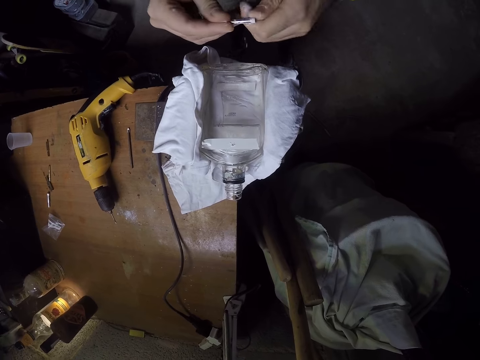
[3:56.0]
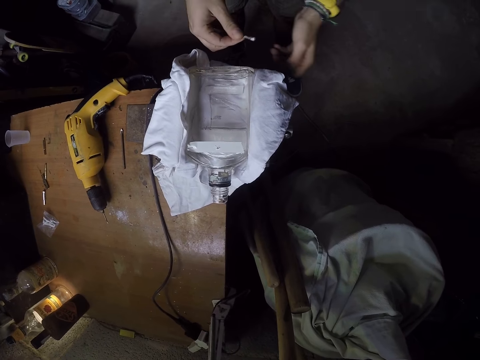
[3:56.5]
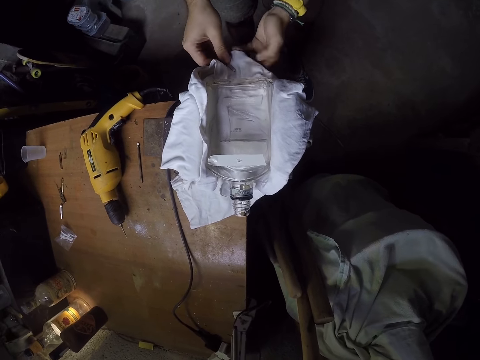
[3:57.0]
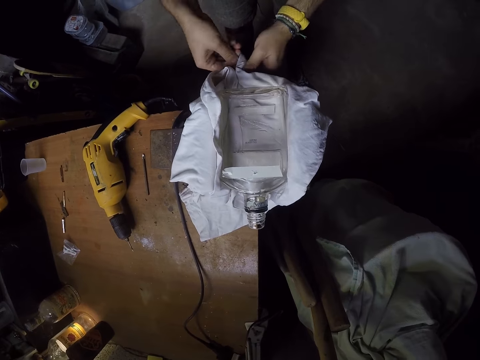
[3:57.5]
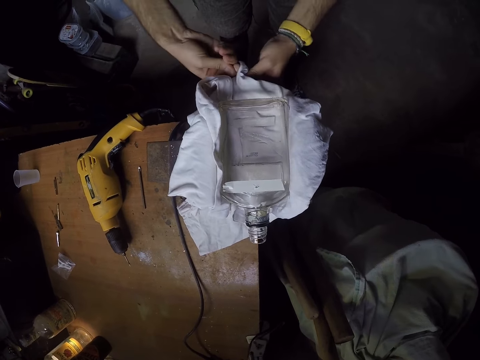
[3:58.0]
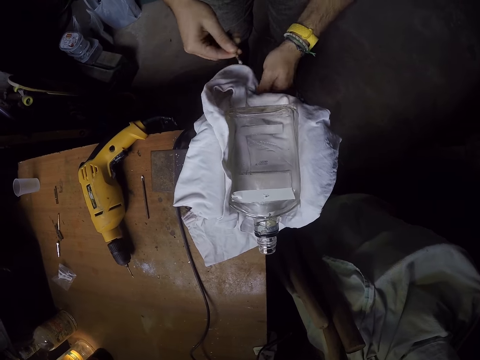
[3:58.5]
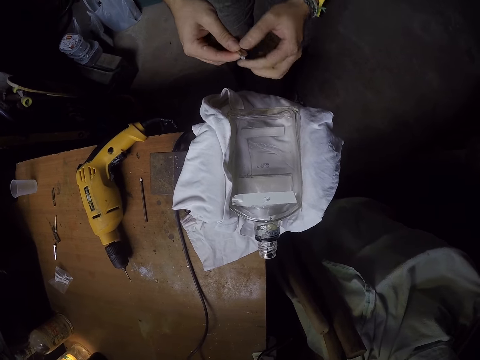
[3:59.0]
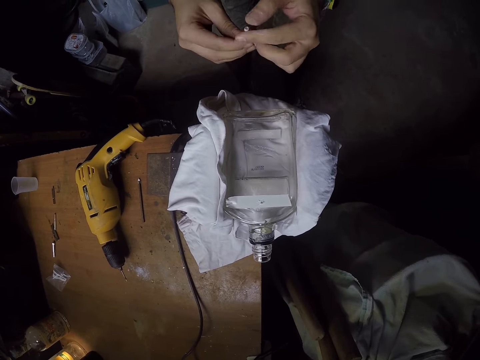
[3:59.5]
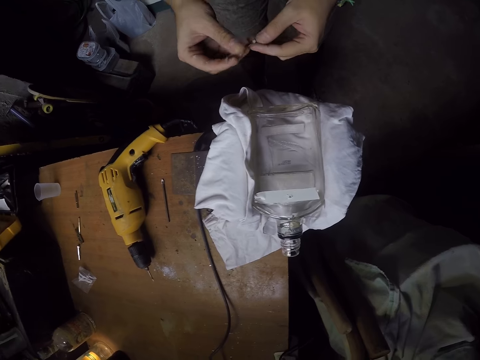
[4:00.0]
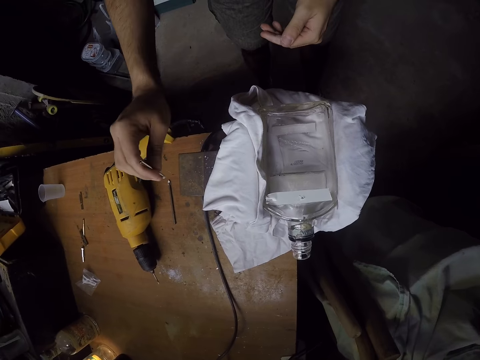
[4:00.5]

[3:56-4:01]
The camera wearer adjusts a nail or drill bit with both hands. He holds a part of the cloth with his left hand. He cleans the drill bit with the cloth in his left hand on the table. He holds the nail with both hands. He hits the drill bit on the bench vice with his right hand.

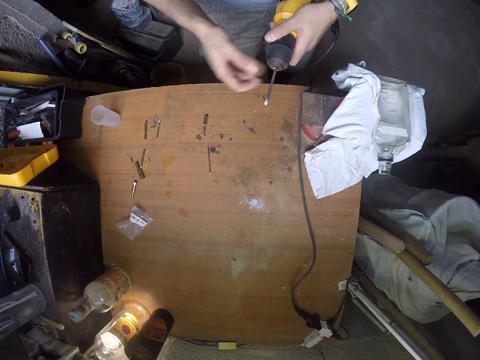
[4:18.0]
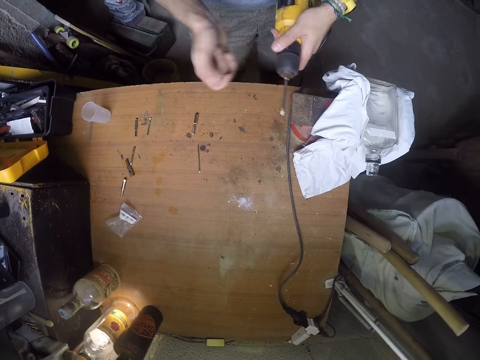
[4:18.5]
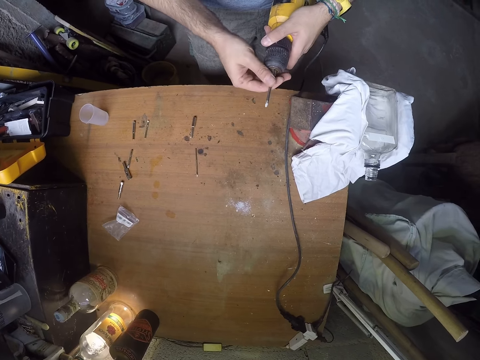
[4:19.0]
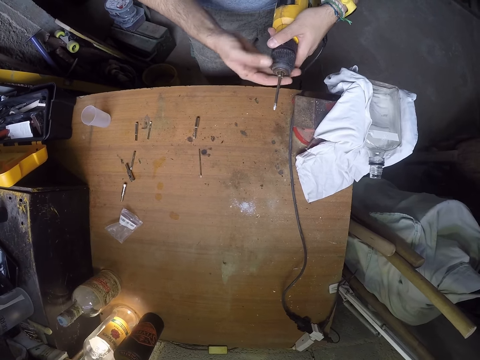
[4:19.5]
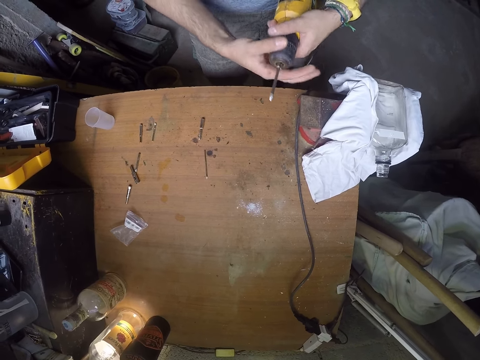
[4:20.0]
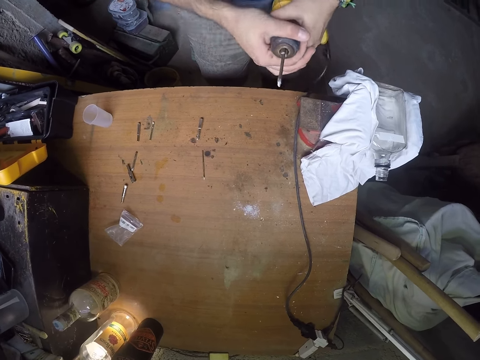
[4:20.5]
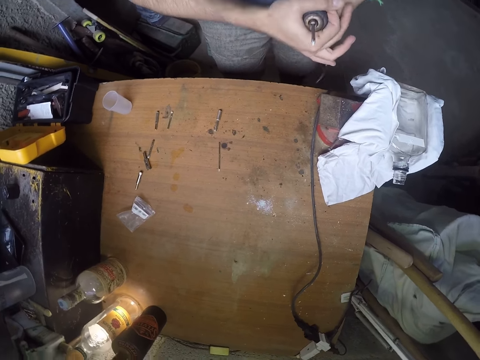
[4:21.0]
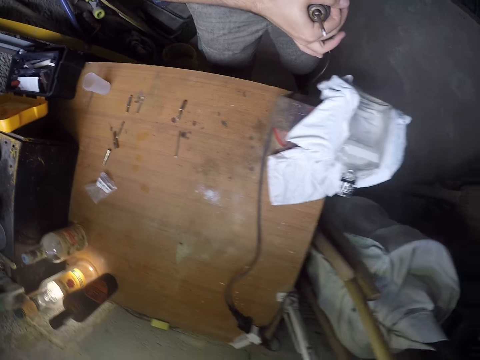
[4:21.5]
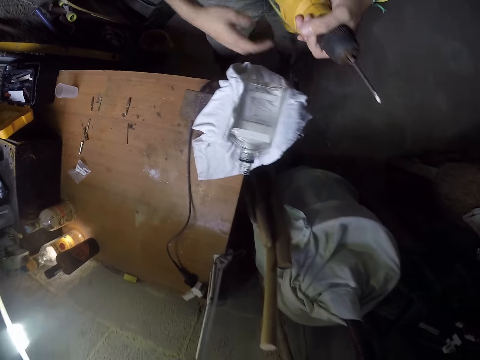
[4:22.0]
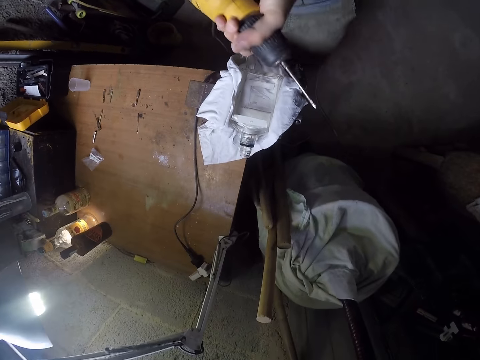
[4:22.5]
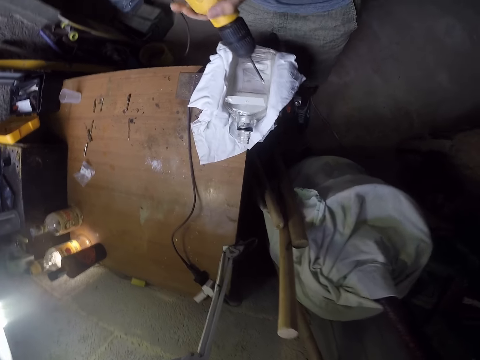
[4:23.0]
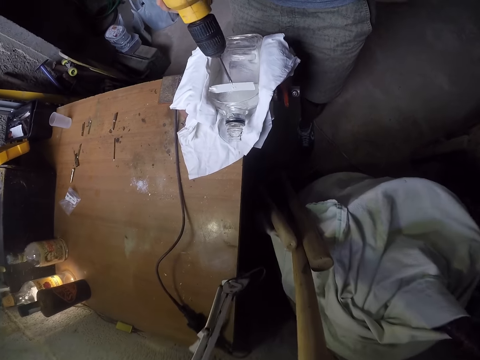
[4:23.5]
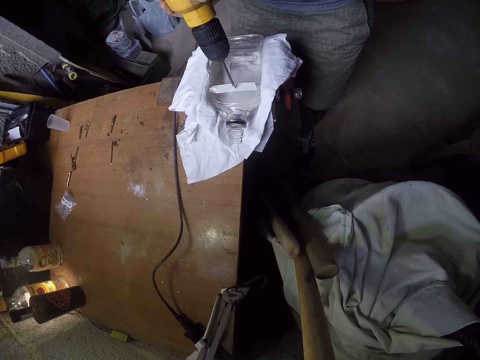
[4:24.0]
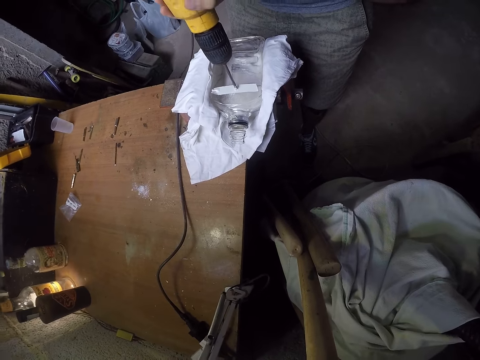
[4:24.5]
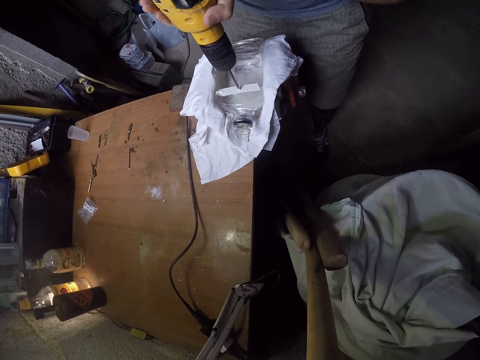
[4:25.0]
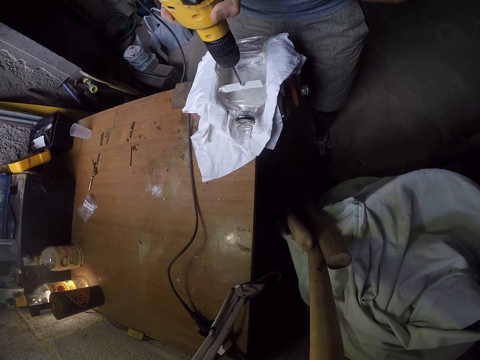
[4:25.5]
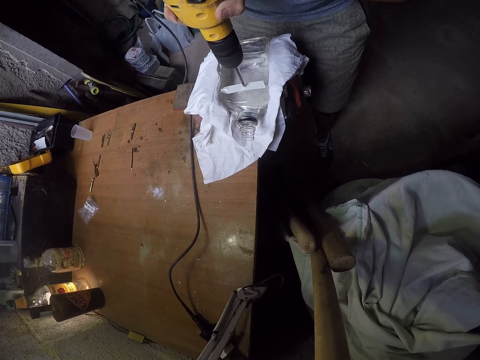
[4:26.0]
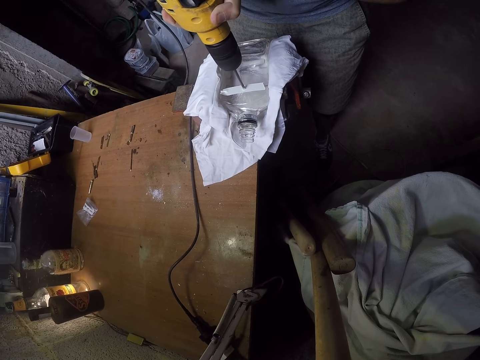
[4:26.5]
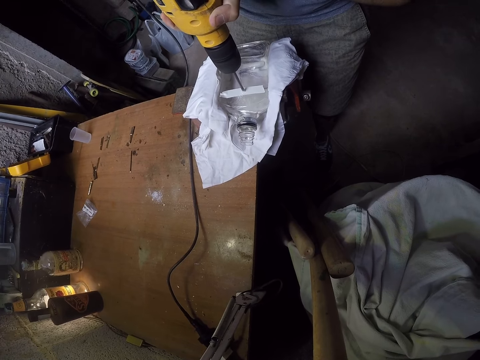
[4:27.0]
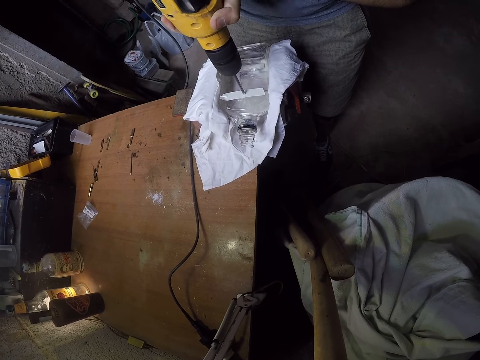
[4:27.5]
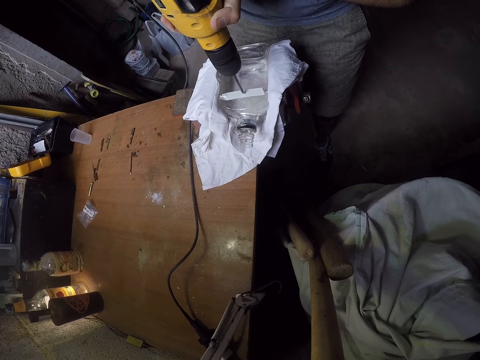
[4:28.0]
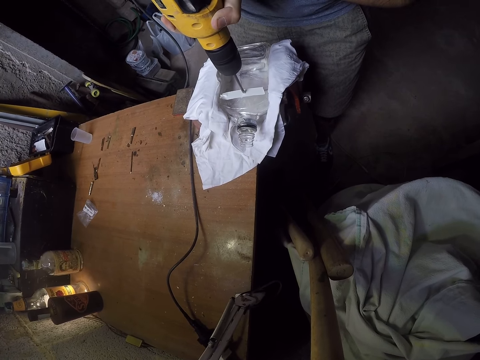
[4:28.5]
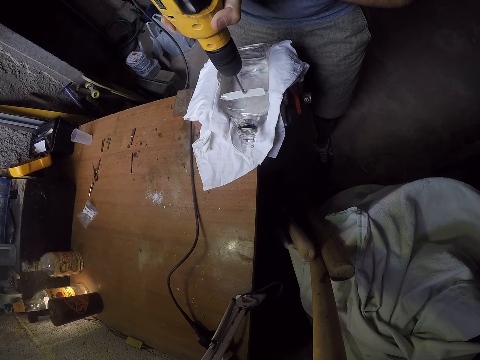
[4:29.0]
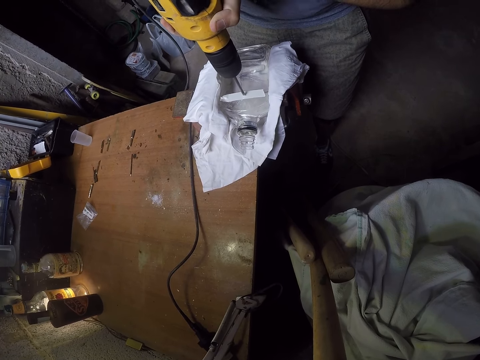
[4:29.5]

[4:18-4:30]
The camera wearer adjusts the drill bit or nail with his right hand. He holds the nail with the right hand. He tightens the drill chuck with his right hand. He holds a drill with both hands. He drills the glass bottle on the table with the power drill in both hands.

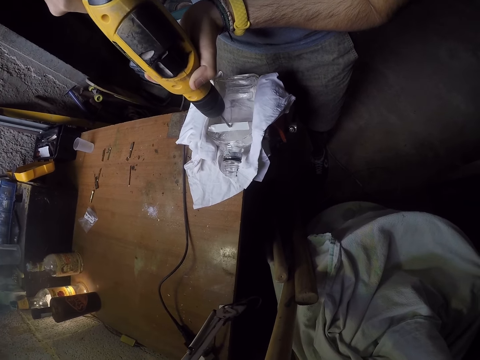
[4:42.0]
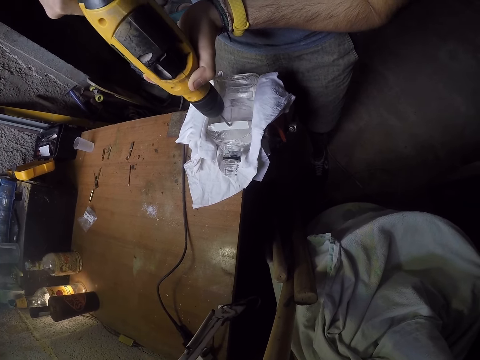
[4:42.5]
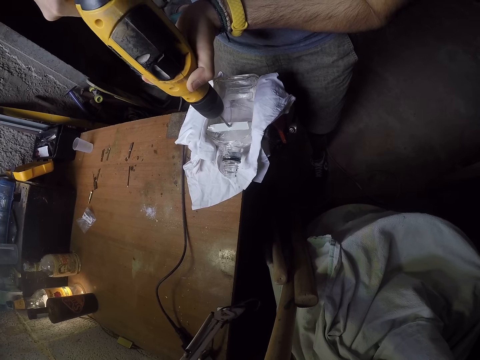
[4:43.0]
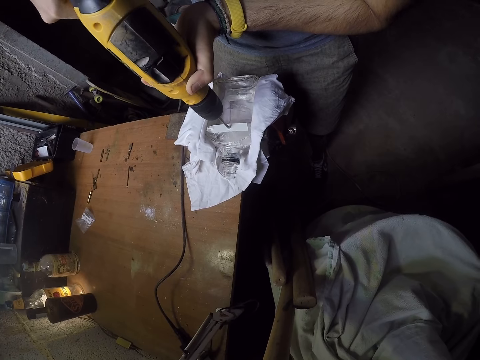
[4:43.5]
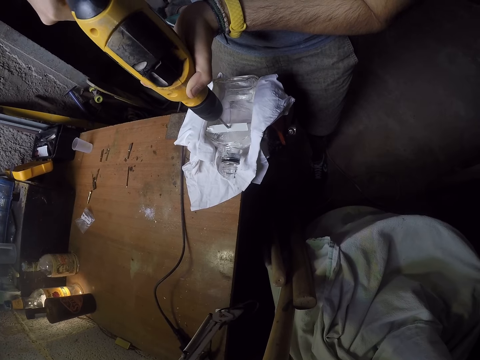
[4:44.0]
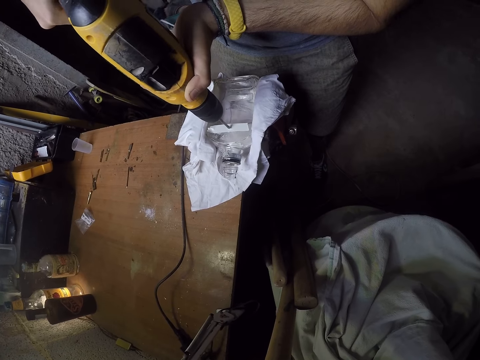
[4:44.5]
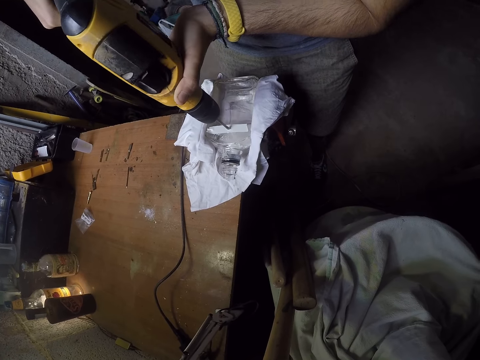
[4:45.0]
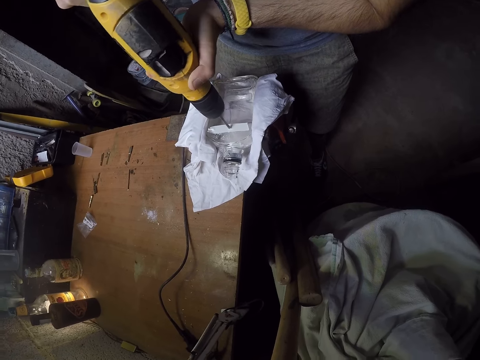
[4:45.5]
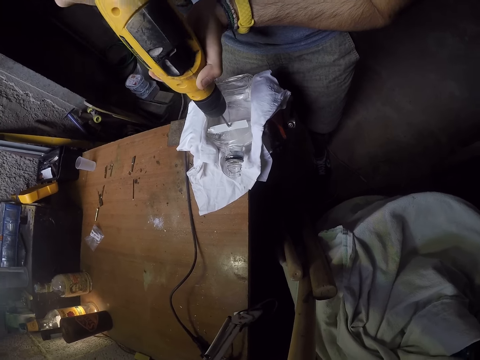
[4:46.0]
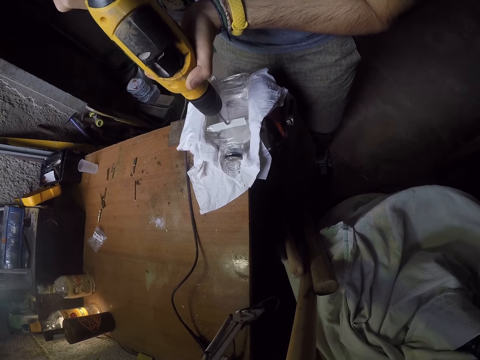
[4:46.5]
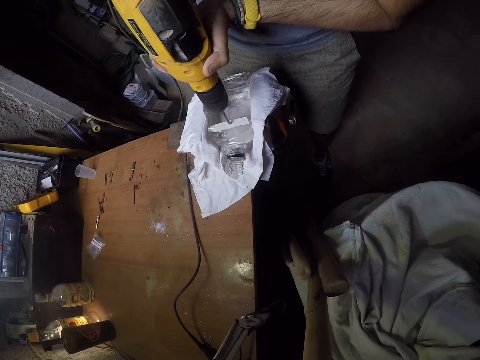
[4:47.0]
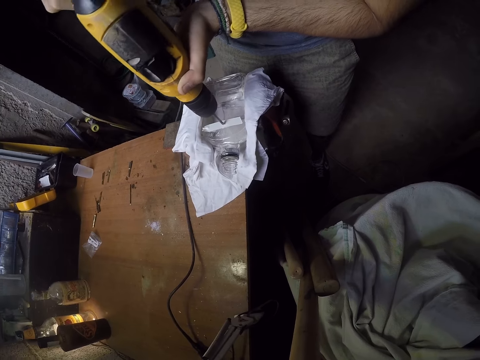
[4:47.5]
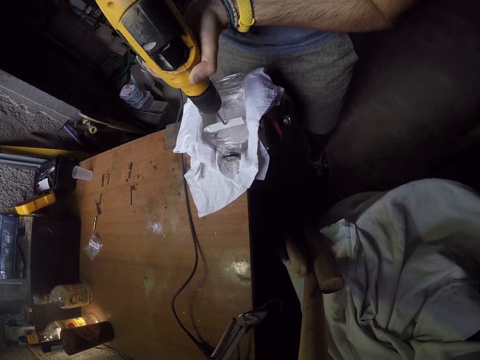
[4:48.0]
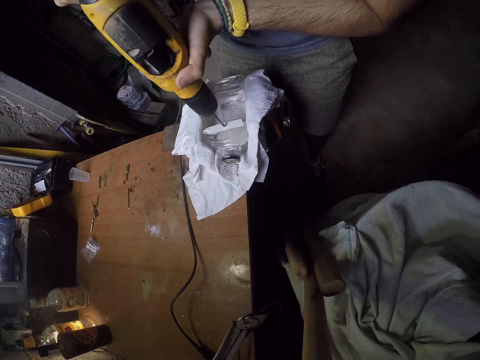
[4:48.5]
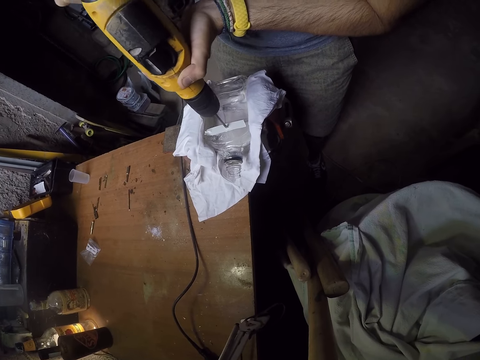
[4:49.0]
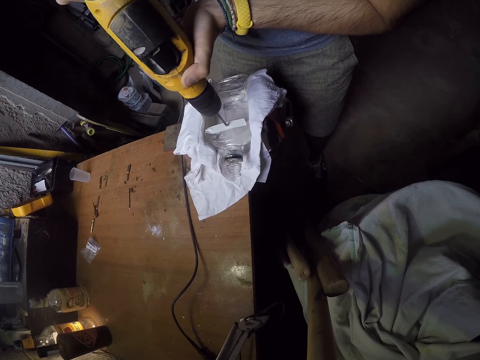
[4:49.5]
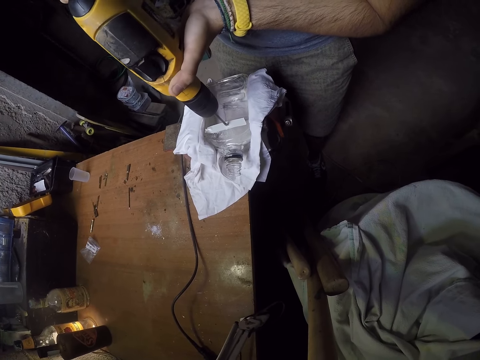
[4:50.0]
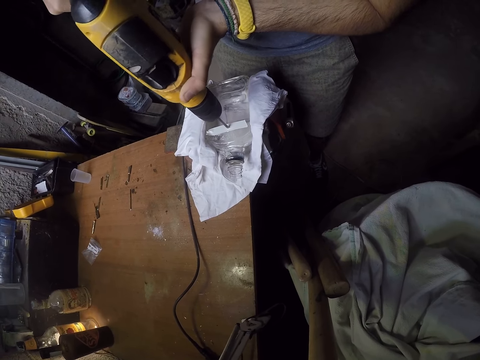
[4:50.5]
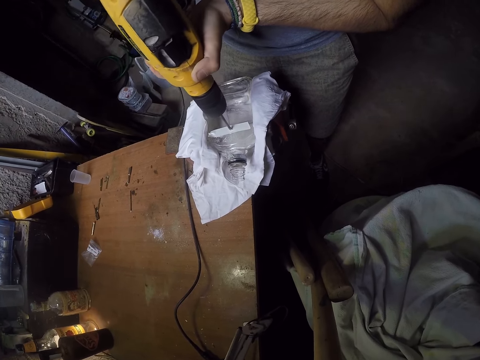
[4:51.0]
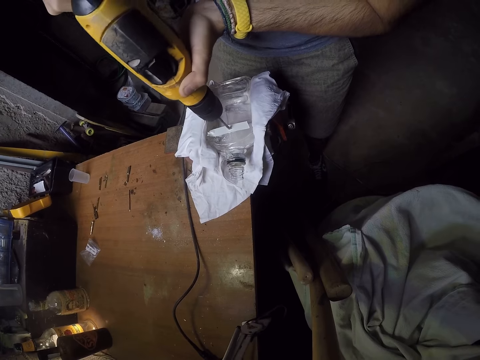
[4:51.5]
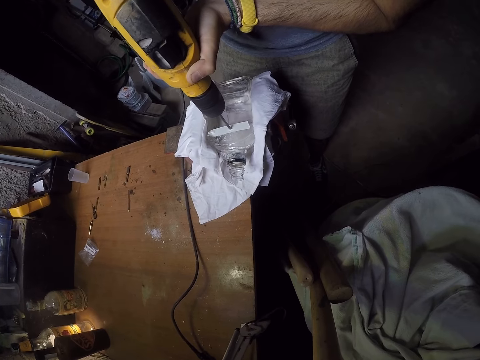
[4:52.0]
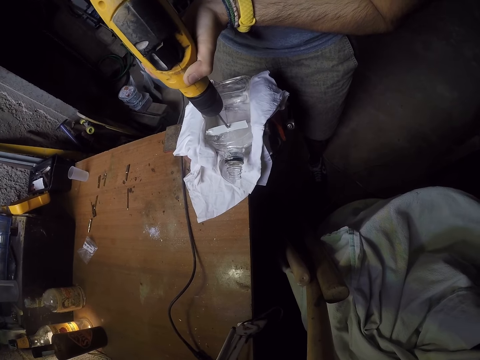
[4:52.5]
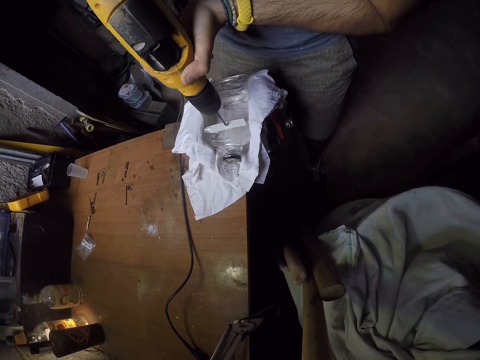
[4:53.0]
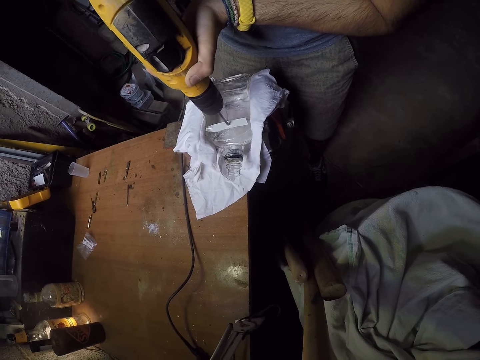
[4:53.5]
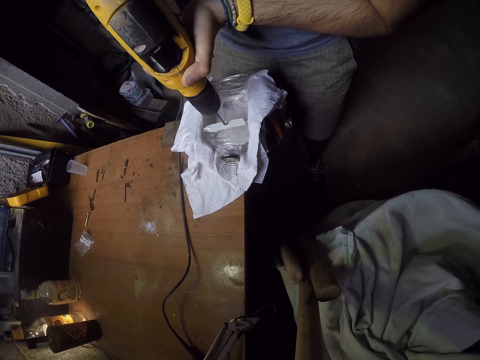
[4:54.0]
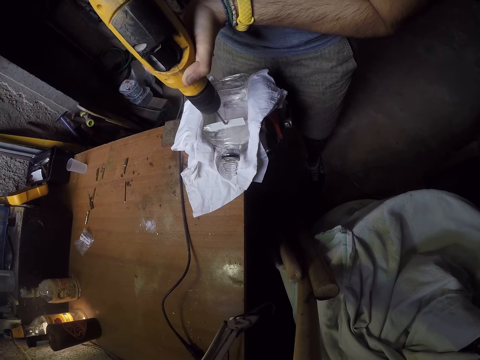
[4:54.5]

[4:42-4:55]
The camera wearer adjusts a drill with both hands.
